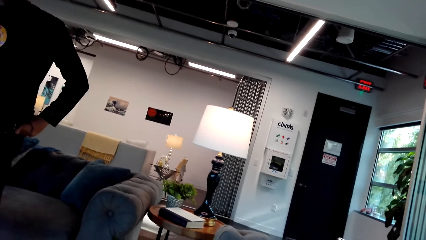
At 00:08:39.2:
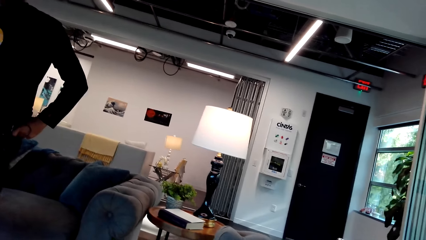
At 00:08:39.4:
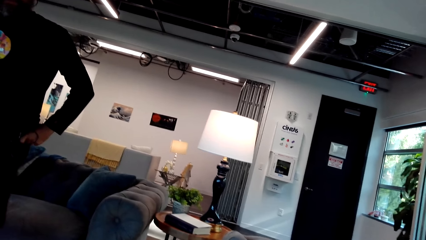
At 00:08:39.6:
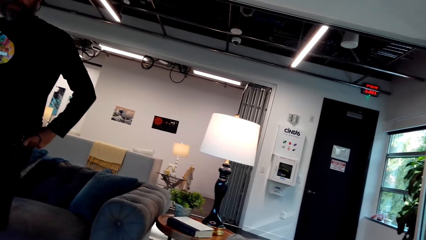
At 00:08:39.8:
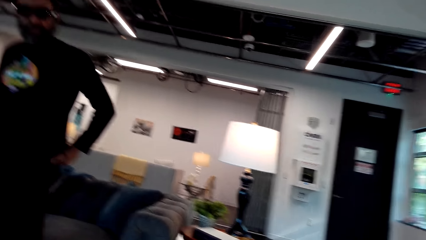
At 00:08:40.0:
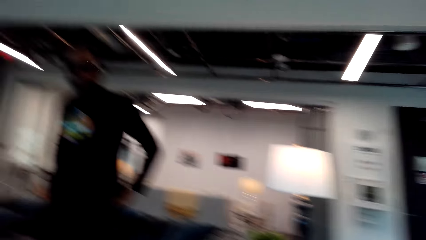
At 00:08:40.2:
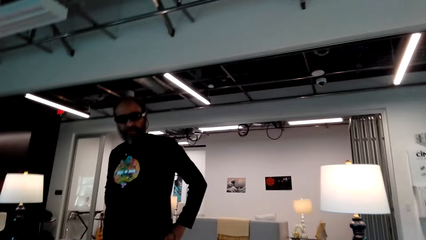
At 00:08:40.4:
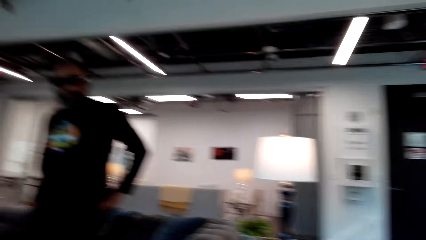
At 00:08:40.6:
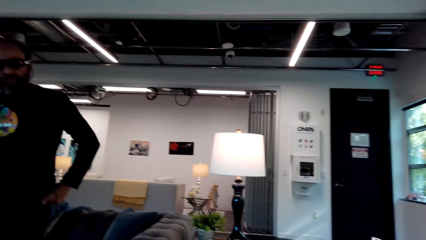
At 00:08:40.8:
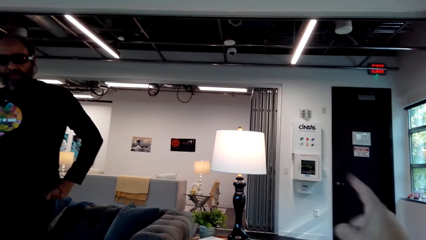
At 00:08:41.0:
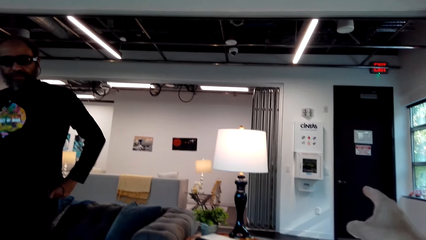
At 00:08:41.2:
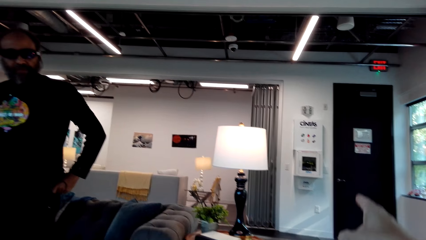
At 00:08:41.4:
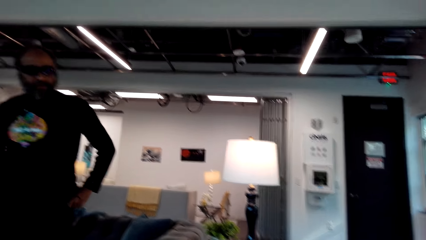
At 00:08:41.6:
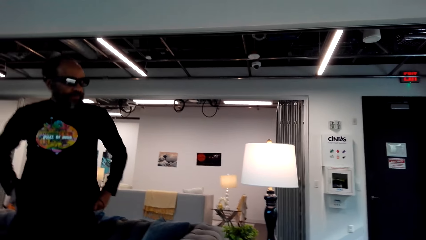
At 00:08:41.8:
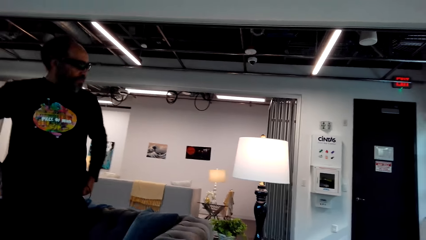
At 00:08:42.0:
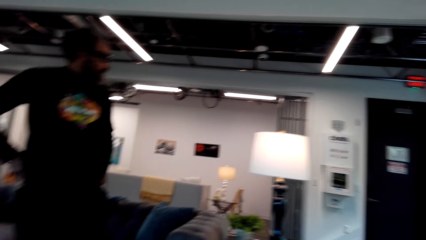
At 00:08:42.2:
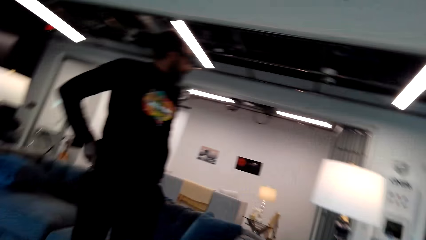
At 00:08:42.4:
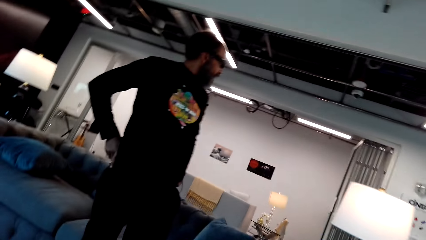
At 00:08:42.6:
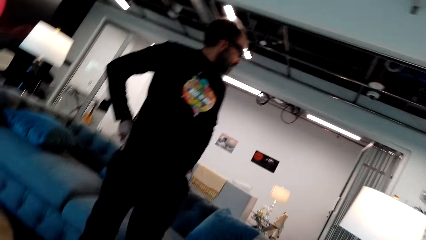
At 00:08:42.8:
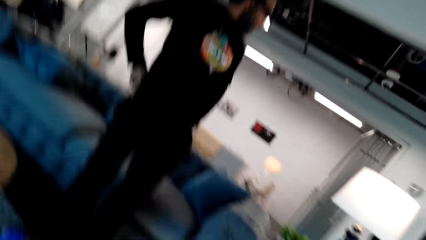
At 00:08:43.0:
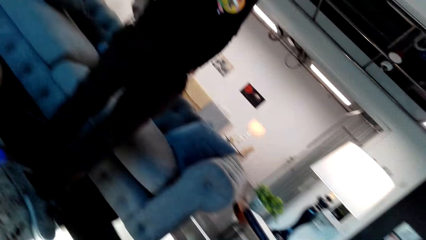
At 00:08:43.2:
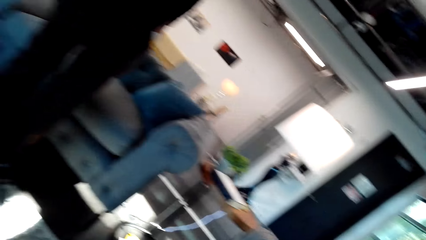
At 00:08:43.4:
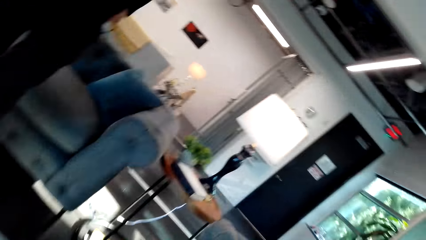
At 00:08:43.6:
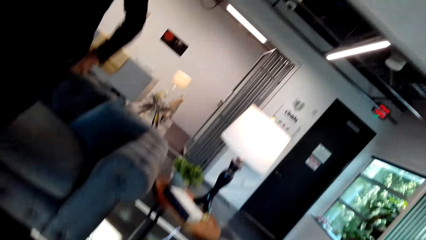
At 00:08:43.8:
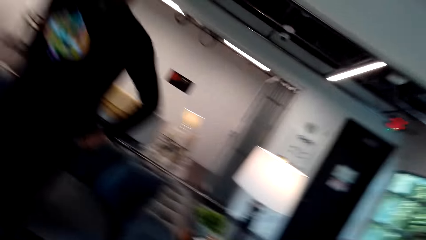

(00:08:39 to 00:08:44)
The camera wearer points at the first aid kit or table lamp. A man looks at the first aid kit.

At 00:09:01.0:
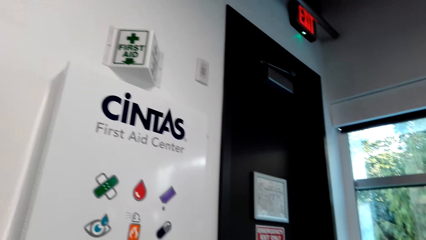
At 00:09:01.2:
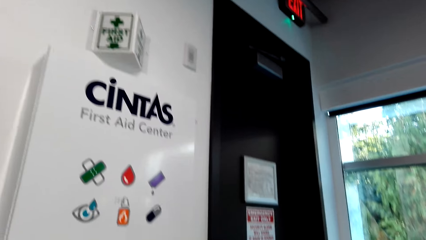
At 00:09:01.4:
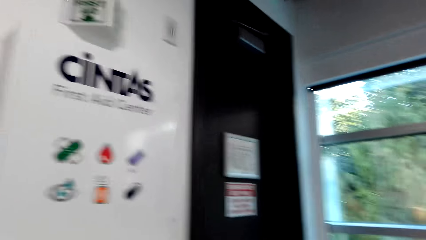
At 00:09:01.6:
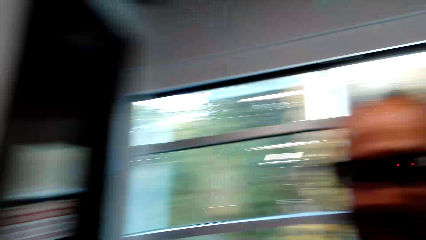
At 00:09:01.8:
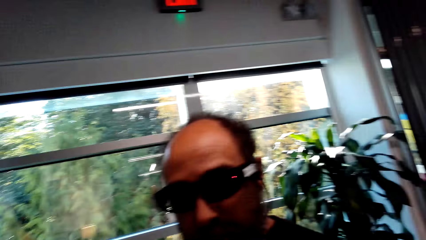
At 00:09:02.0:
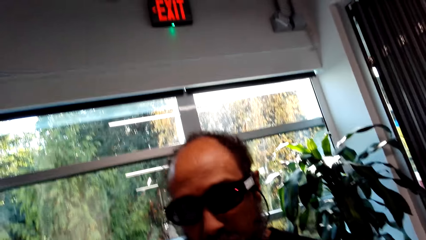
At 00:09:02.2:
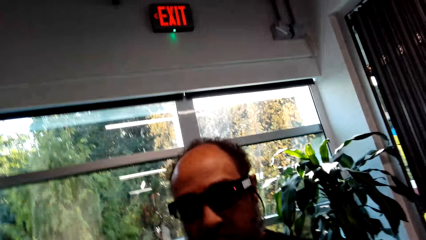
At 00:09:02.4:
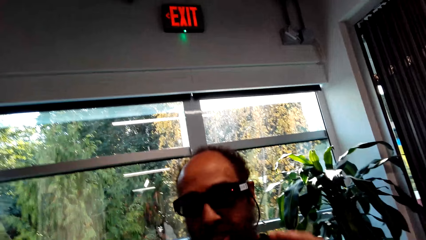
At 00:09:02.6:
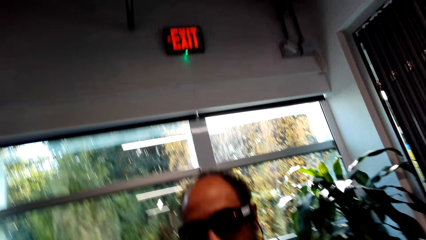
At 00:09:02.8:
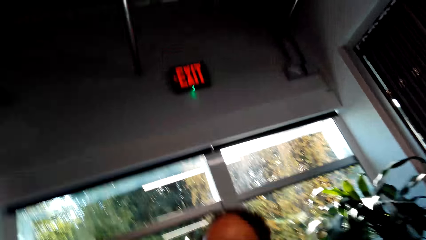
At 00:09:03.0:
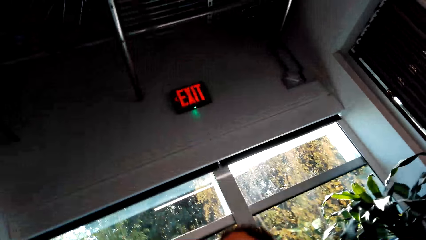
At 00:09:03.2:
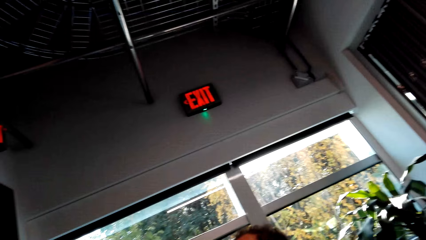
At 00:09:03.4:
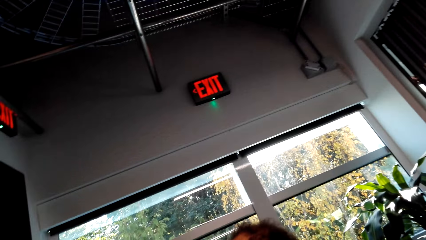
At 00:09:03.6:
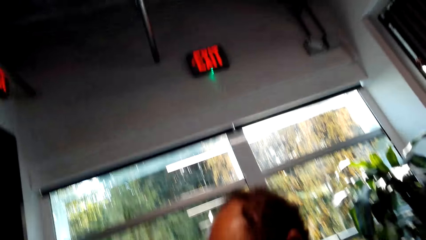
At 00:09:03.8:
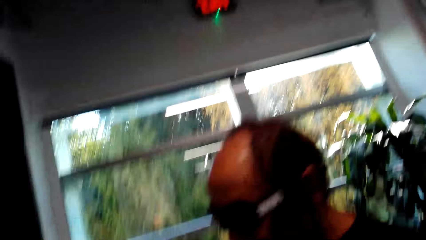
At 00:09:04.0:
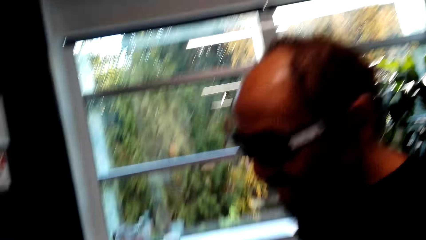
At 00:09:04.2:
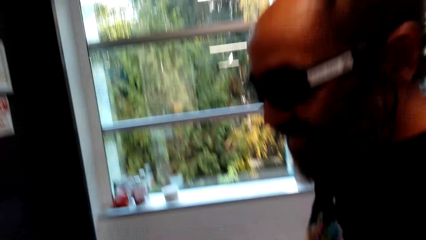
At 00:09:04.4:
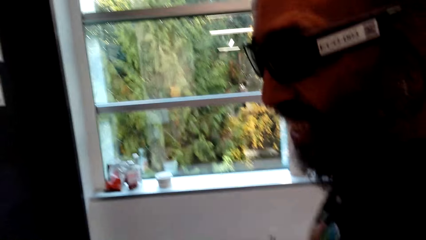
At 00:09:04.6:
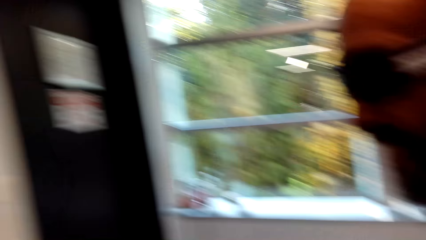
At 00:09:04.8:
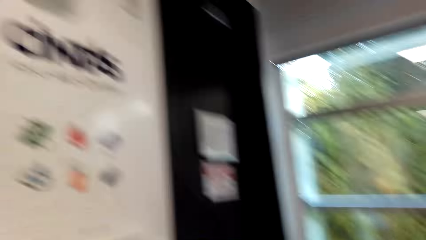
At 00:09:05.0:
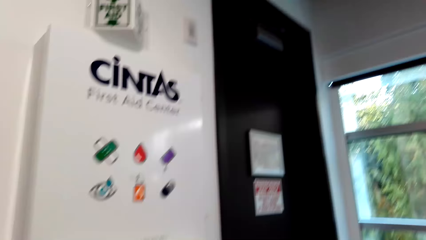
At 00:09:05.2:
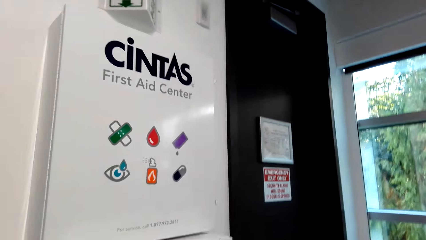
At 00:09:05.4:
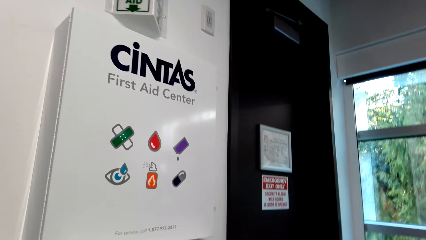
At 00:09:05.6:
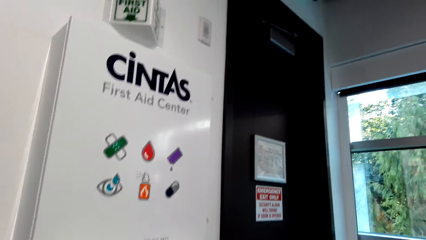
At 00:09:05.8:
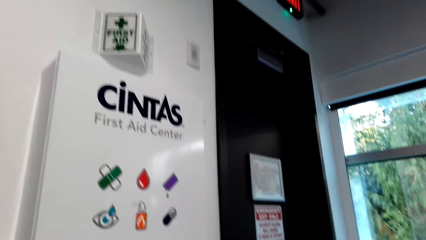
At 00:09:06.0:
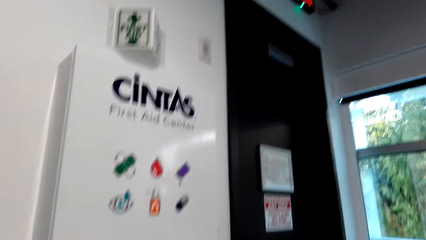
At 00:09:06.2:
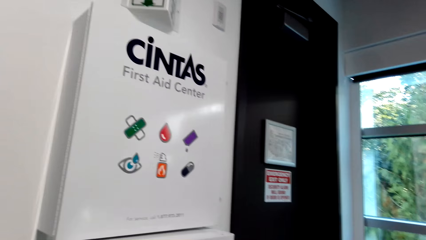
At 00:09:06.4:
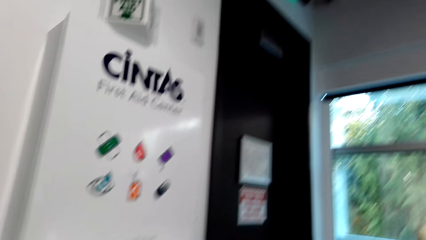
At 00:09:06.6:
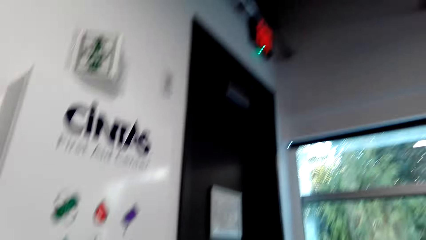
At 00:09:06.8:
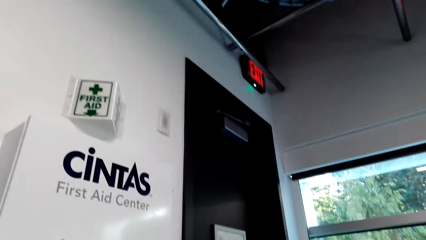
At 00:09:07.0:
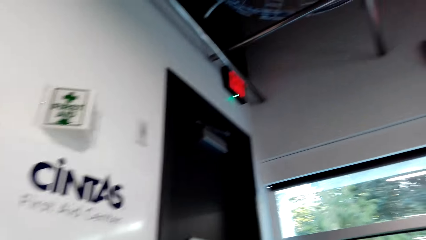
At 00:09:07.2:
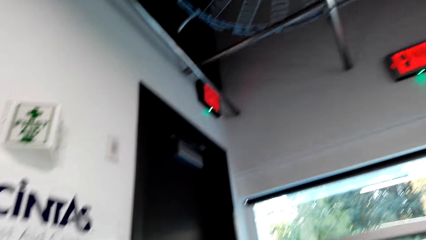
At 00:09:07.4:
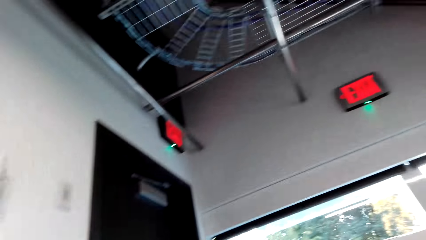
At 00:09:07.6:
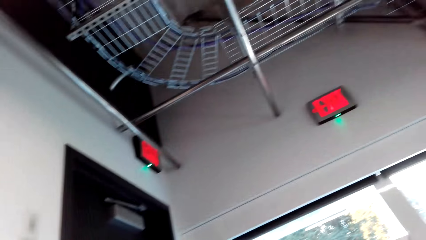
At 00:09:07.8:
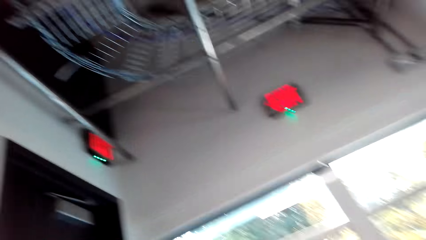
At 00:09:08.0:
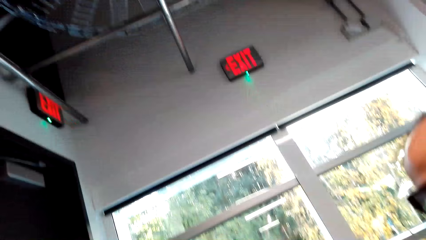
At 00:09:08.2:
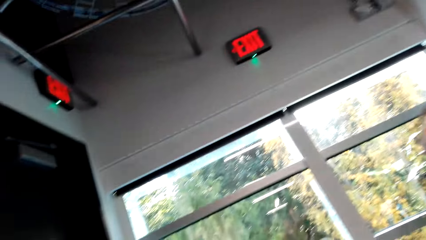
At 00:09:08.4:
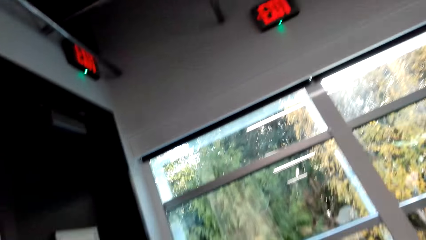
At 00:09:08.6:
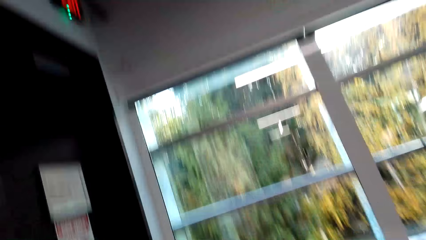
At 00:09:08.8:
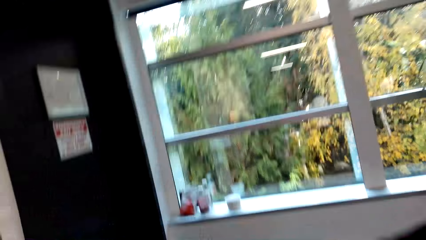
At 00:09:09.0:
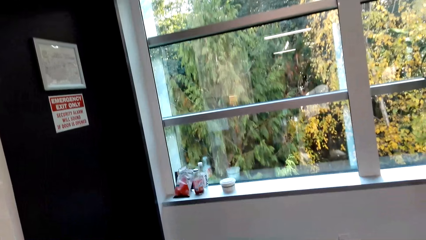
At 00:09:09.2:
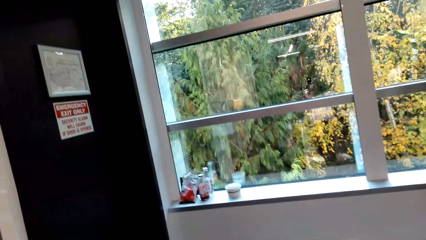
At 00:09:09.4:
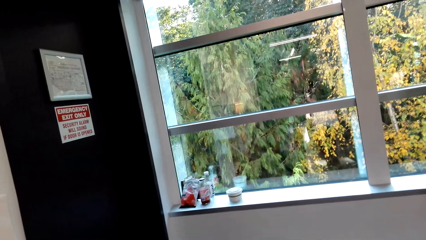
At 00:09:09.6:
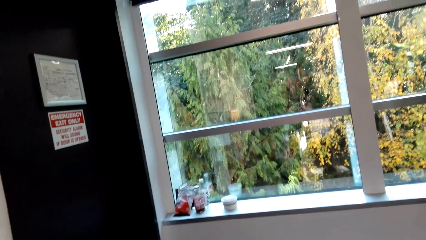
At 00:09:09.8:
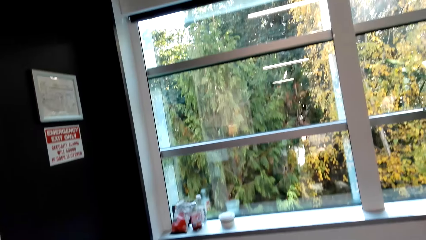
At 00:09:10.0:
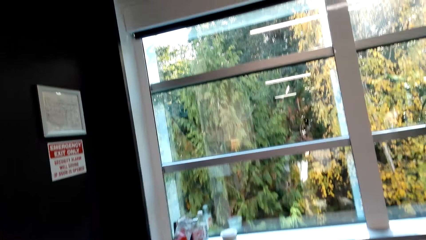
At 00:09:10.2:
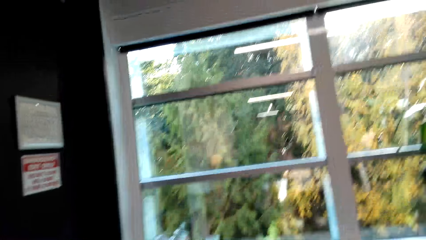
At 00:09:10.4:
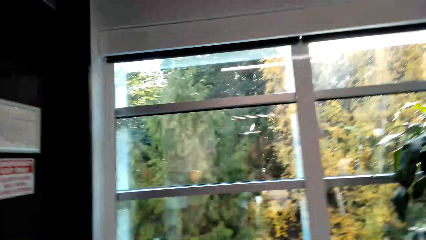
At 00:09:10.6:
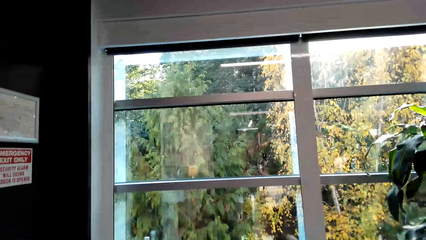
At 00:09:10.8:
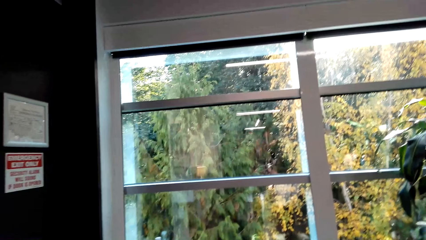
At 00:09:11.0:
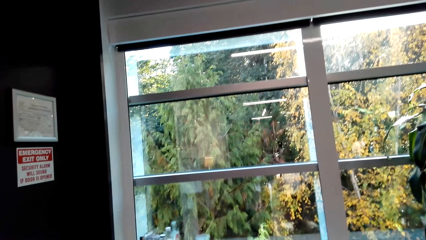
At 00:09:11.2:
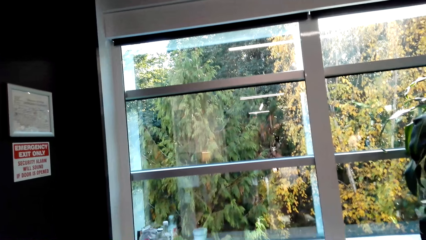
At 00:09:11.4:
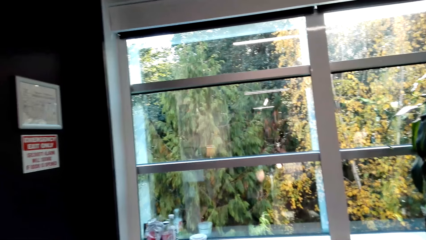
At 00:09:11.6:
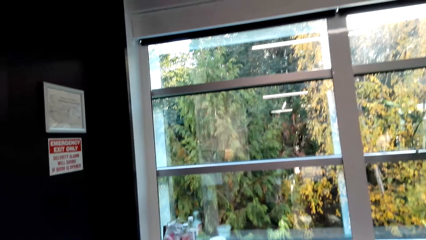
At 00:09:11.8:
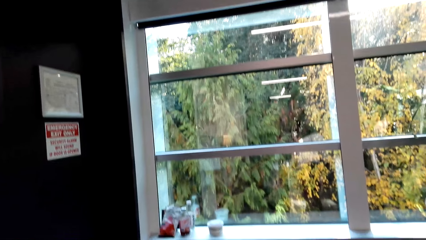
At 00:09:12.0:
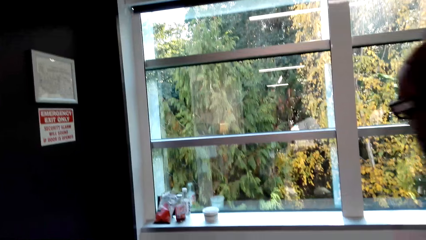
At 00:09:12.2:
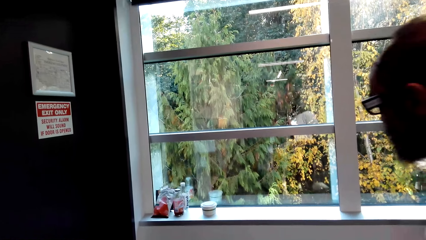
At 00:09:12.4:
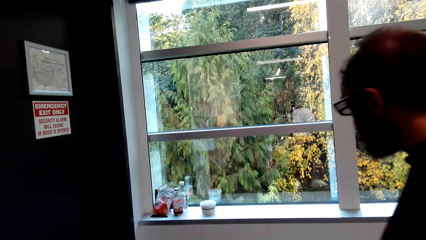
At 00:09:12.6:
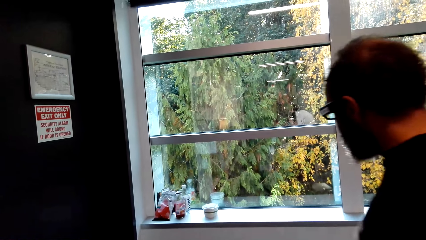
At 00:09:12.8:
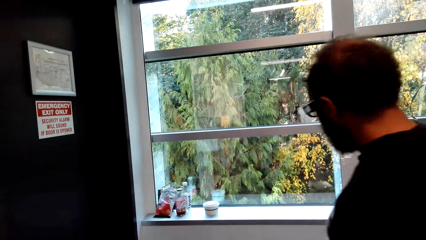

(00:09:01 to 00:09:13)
The camera wearer looks at a man. They talk with the man. They look at the first aid kit. They look at the window.
